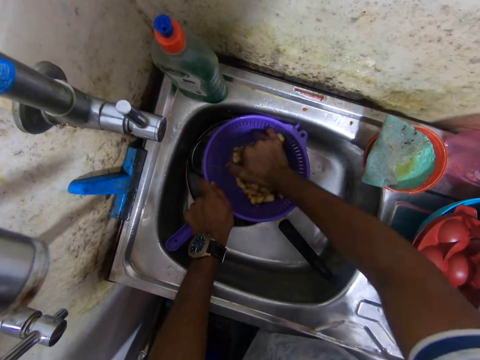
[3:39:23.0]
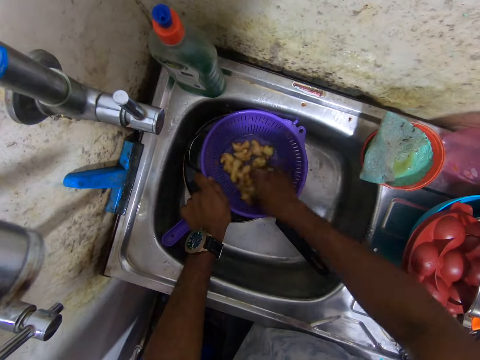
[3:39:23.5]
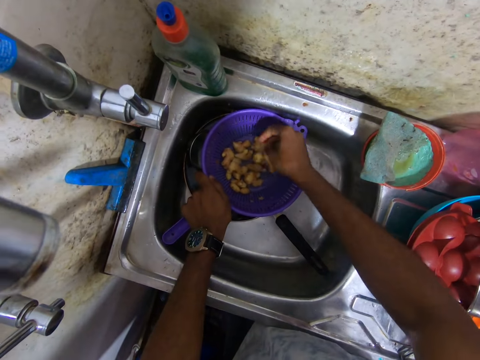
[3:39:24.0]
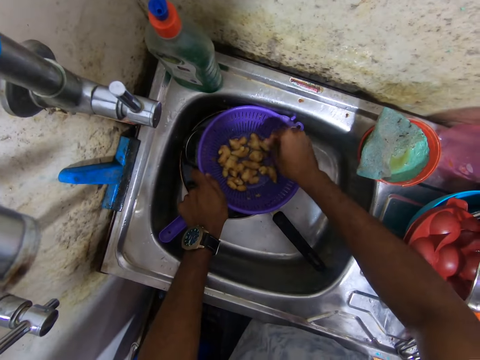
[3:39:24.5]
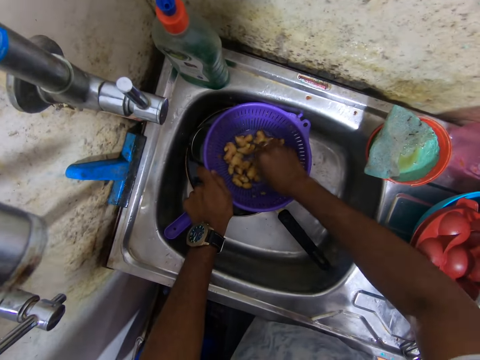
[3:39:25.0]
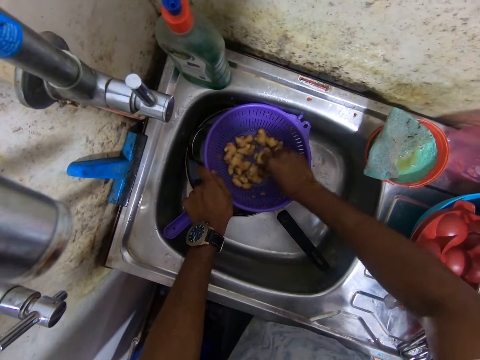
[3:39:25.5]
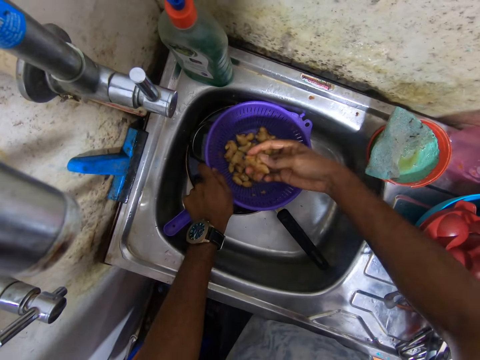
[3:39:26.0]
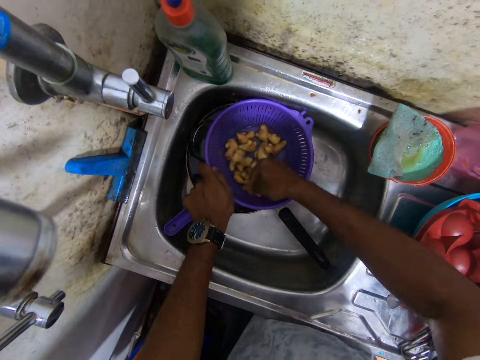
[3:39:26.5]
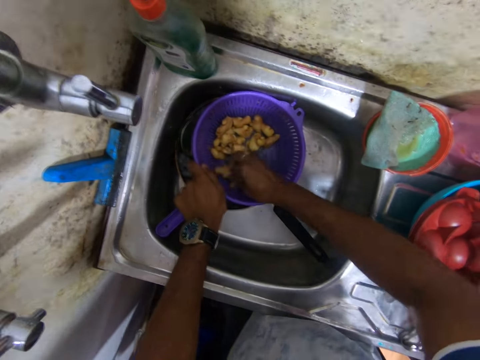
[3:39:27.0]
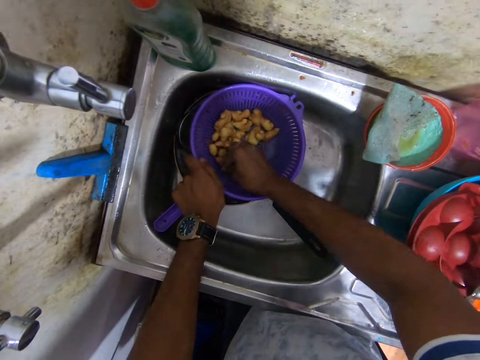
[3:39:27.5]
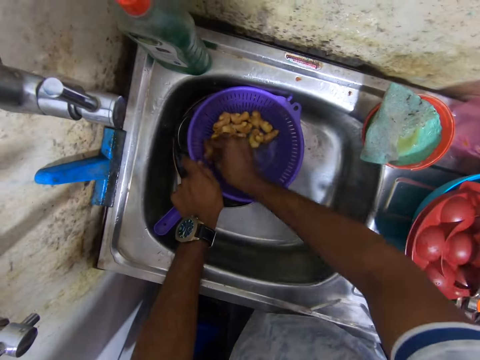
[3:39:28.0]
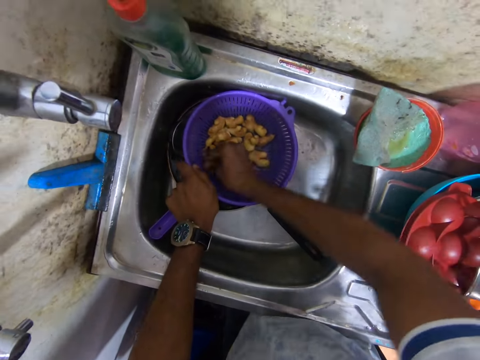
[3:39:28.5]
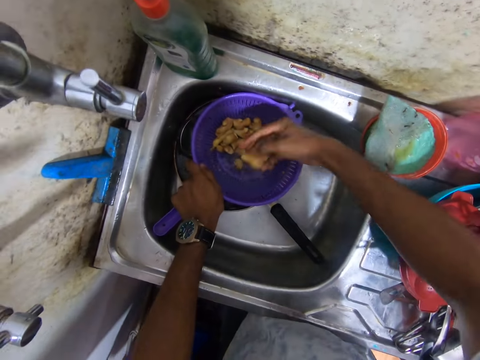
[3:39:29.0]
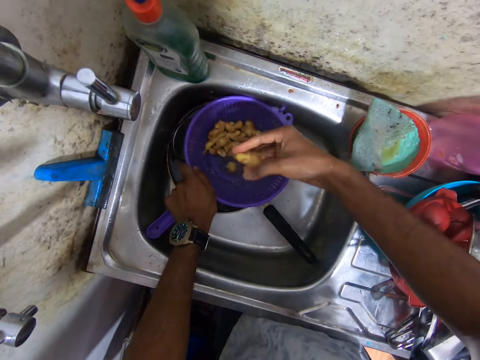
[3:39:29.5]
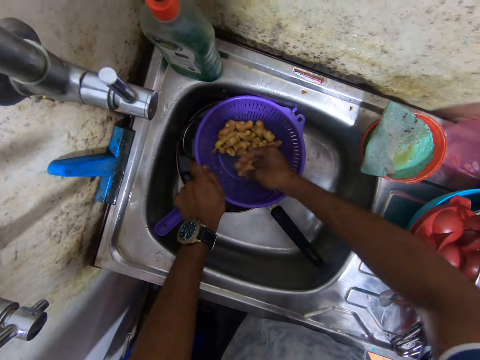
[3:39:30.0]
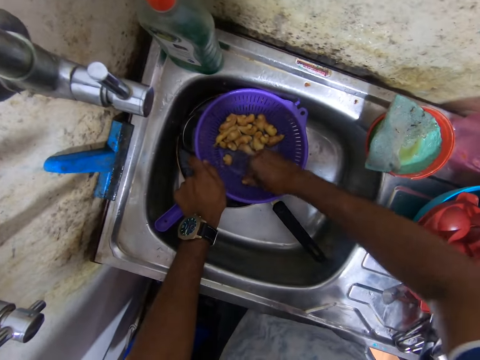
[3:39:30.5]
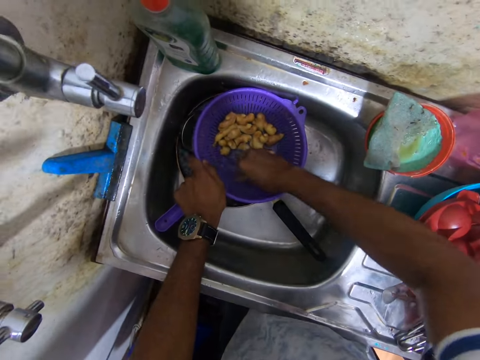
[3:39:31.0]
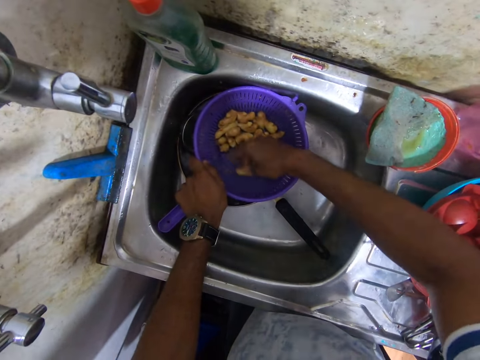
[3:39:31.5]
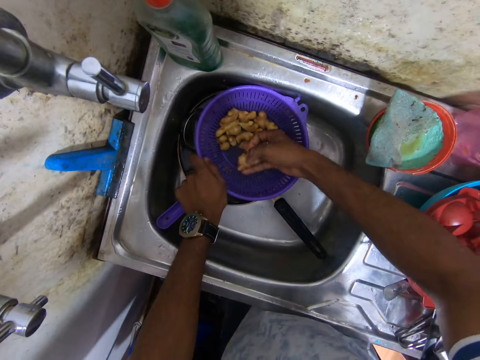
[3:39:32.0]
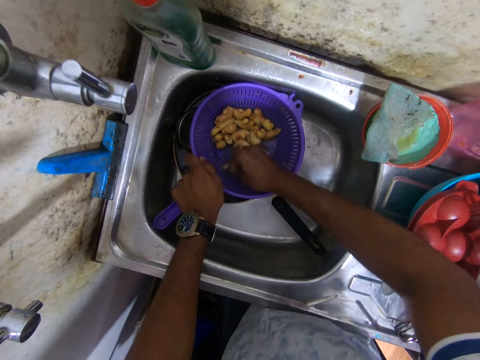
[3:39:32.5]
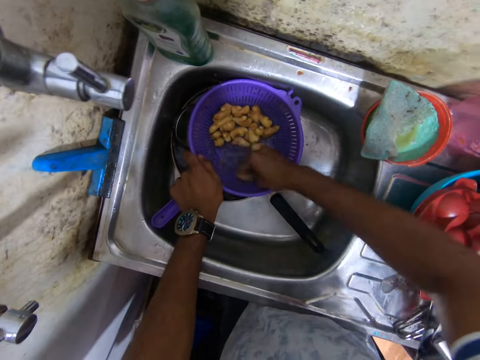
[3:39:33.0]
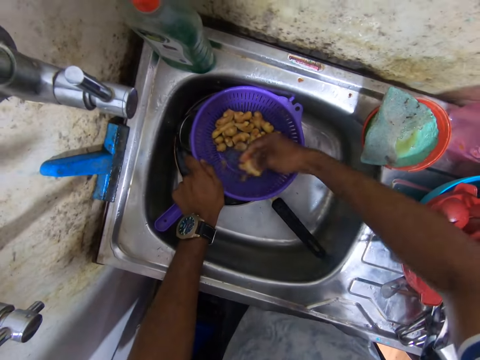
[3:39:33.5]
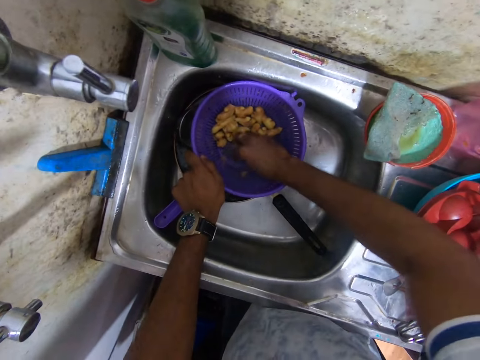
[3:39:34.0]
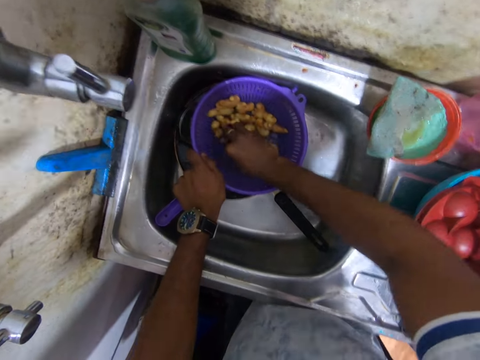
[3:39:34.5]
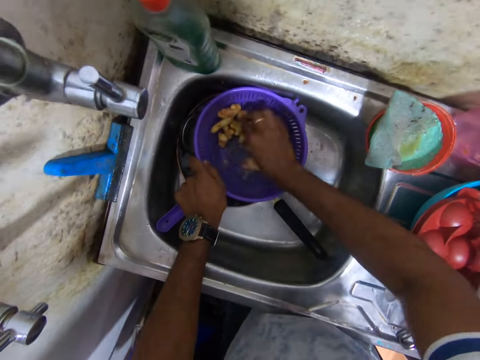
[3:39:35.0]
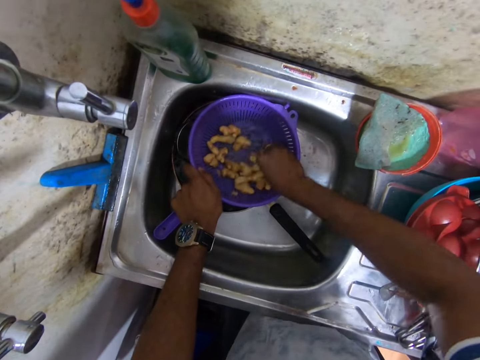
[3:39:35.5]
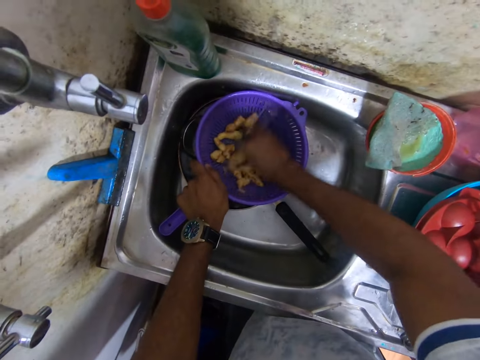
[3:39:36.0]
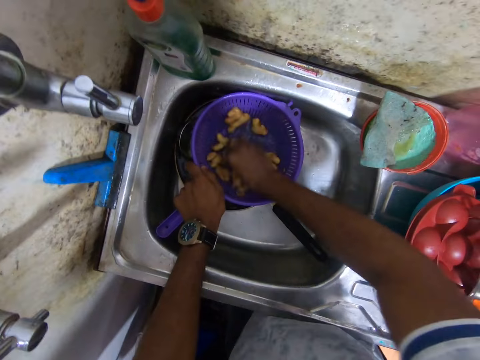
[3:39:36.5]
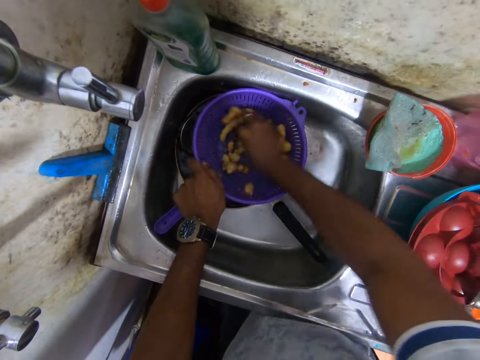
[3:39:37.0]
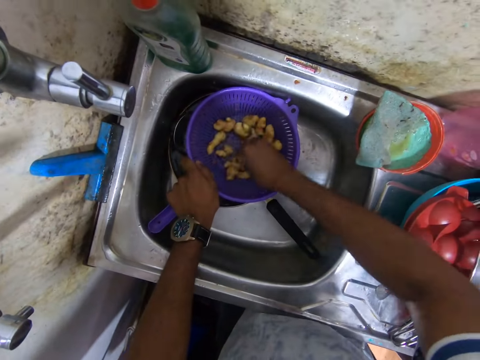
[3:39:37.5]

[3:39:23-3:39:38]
The camera wearer picks up a ginger from the sieve with his right hand. He scrapes the ginger against the sieve with his right hand.

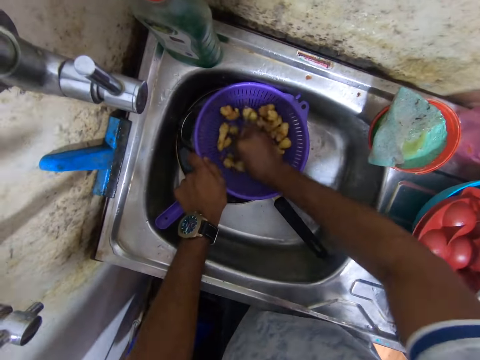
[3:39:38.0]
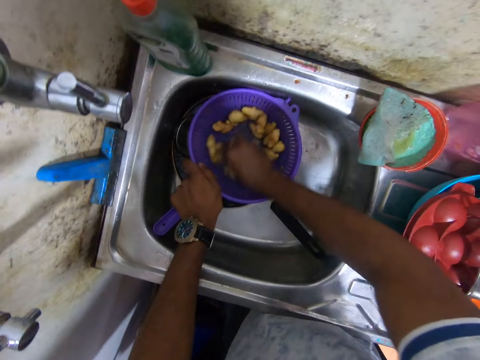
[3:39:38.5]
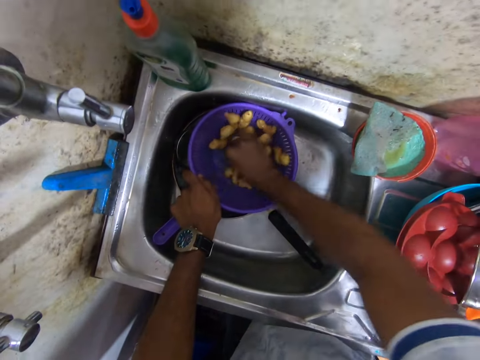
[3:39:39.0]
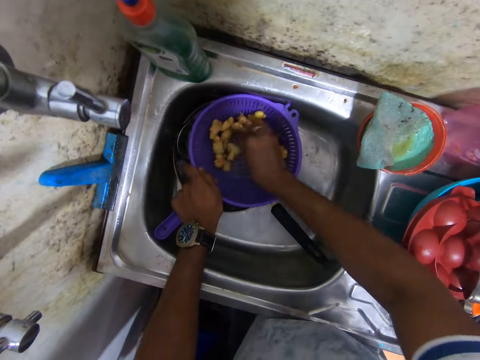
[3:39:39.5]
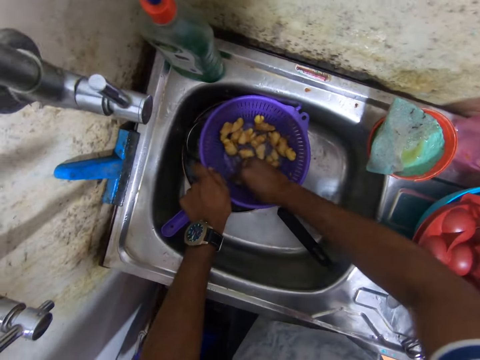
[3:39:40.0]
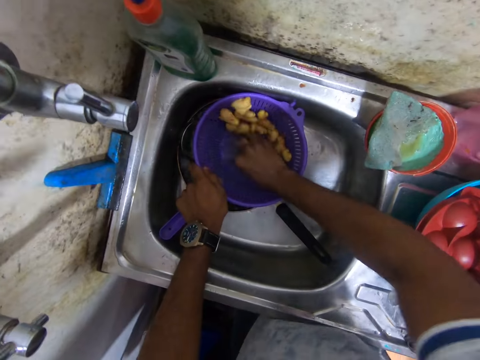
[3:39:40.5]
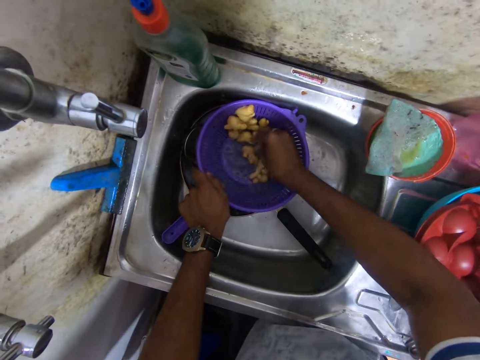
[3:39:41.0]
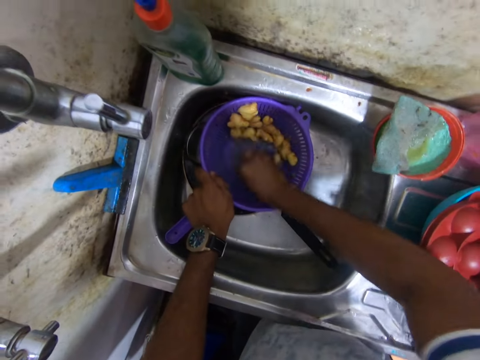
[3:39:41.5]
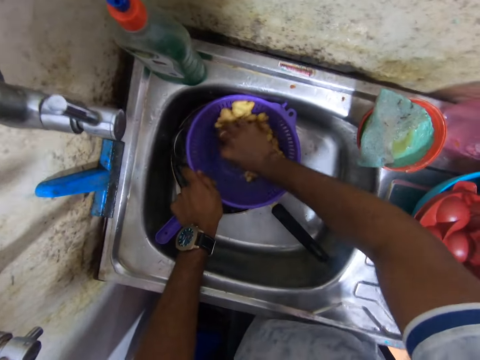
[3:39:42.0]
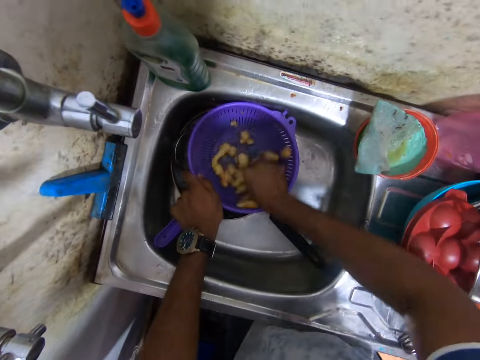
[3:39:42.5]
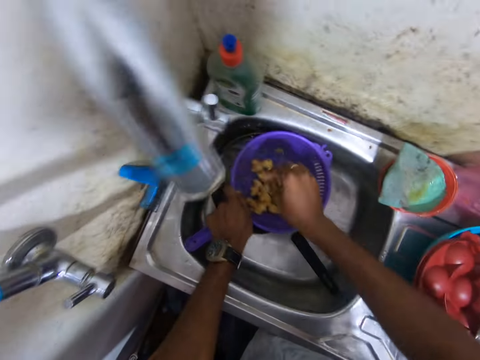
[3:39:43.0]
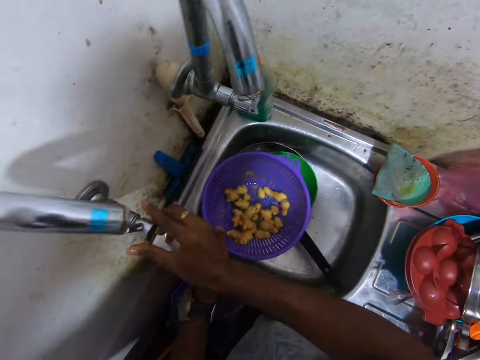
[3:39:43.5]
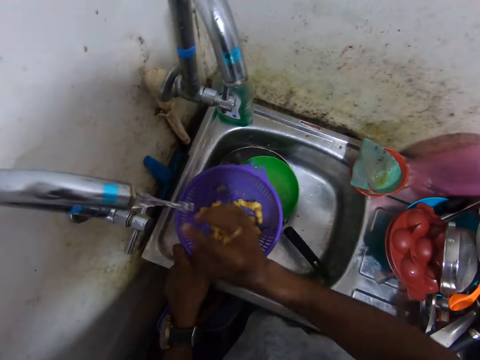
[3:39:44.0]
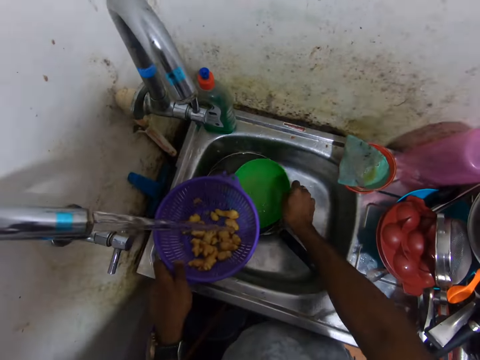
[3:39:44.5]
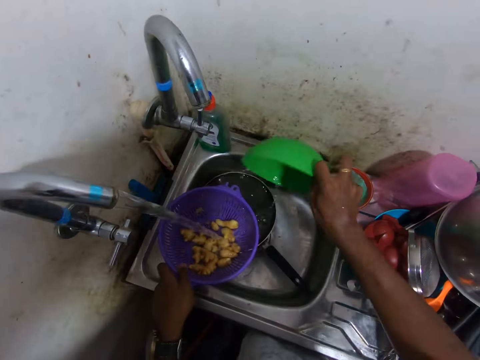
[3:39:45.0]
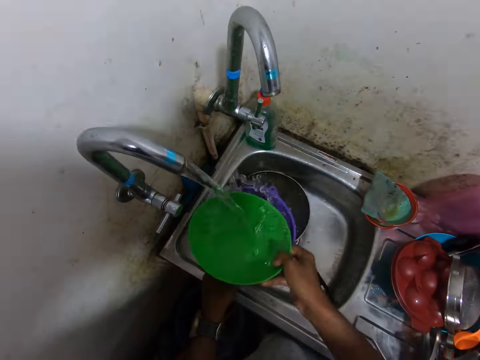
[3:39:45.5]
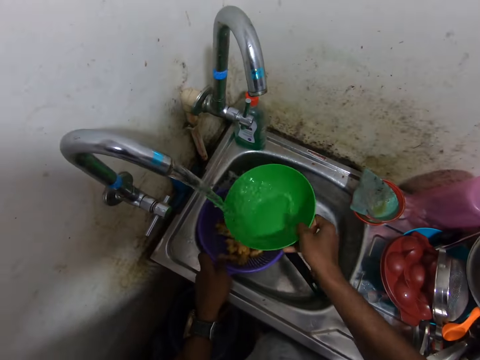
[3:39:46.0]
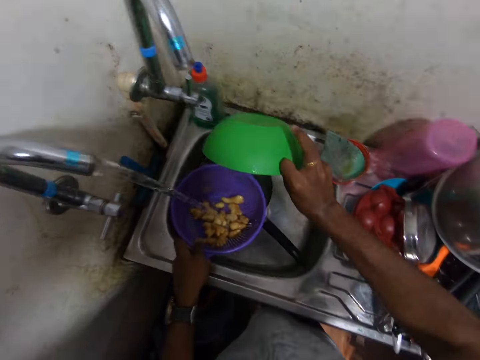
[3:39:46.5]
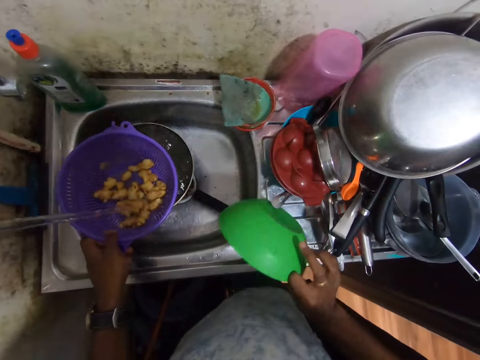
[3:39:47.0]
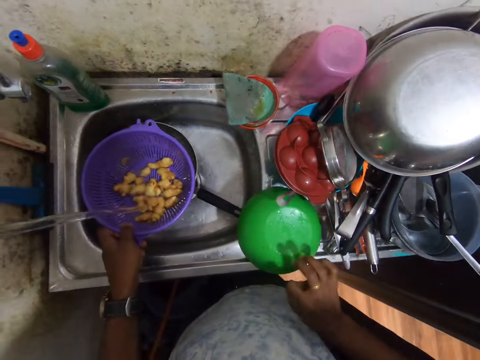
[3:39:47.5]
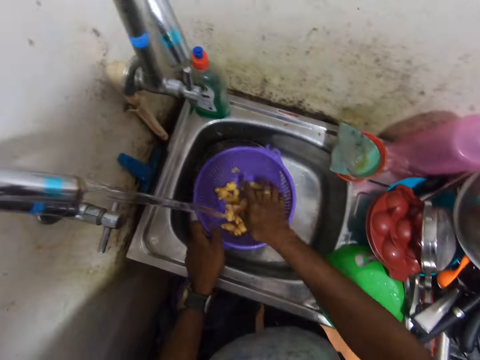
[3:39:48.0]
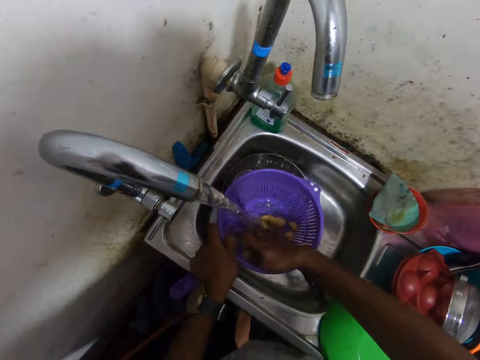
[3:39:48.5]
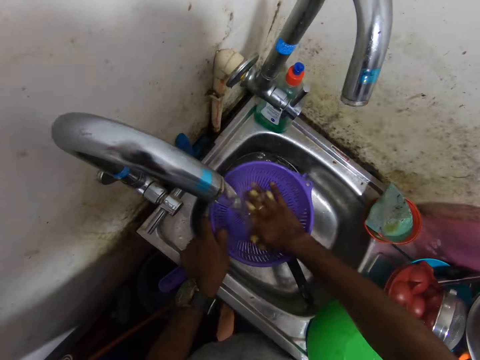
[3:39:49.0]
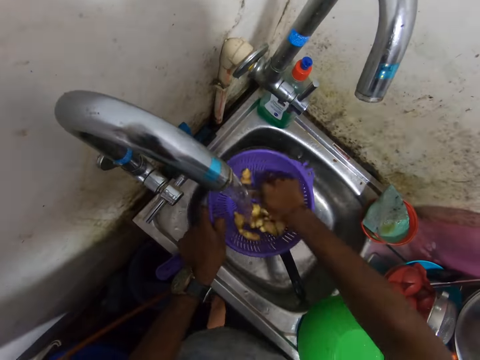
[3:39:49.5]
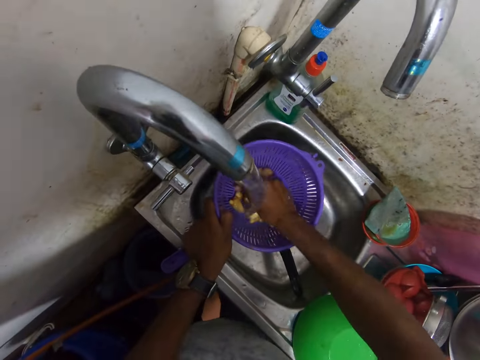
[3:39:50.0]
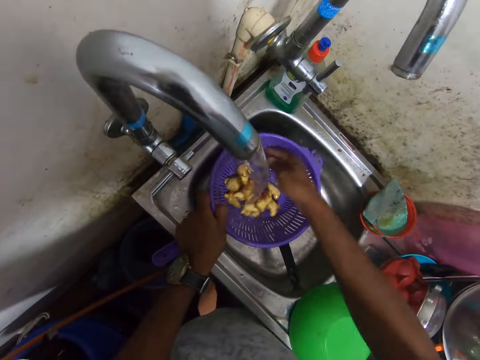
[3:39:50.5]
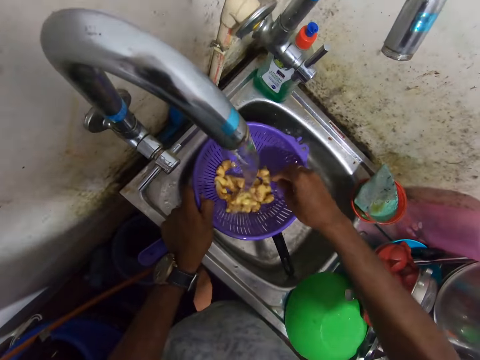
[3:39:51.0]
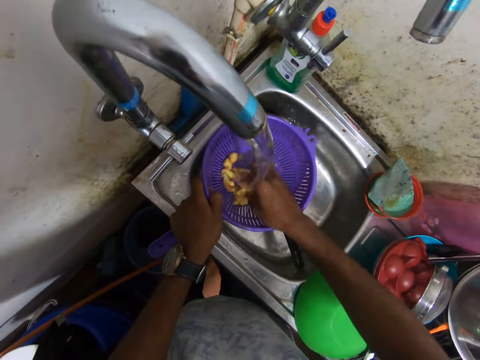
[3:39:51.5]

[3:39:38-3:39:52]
The camera wearer picks up the sieve from the bowl with his left hand. He turns on the tap with his right hand. He drains water. He picks up the bowl from the sink with his right hand. He puts the bowl under the water from the tap with his right hand. He rinses the bowl with his right hand. He pours the water from the bowl into the sieve with his right hand. He puts the bowl upside down on the sink with his right hand. He shifts the bowl with his right hand. He rinses the gingers in the sieve with his right hand.
